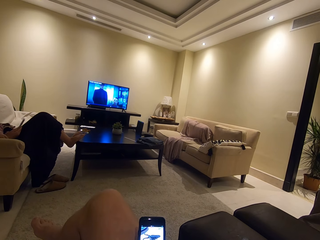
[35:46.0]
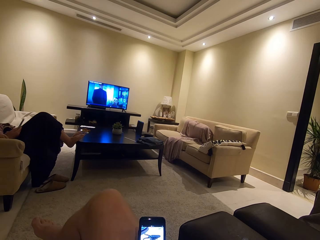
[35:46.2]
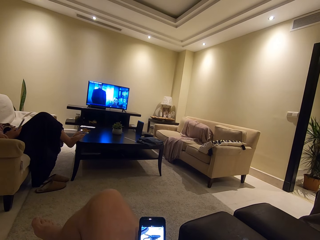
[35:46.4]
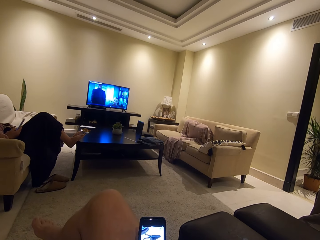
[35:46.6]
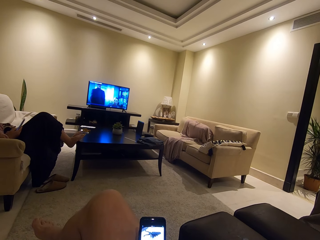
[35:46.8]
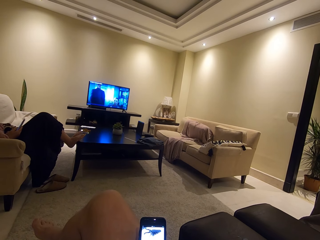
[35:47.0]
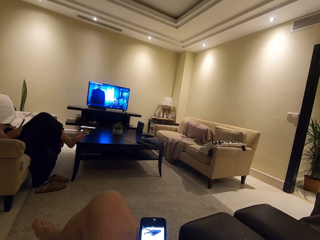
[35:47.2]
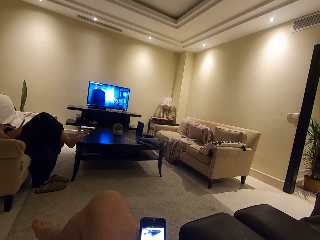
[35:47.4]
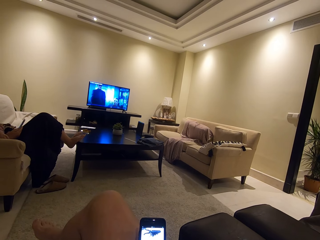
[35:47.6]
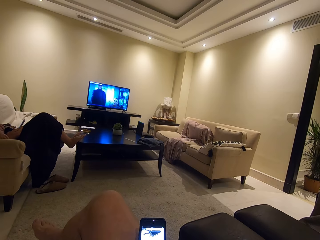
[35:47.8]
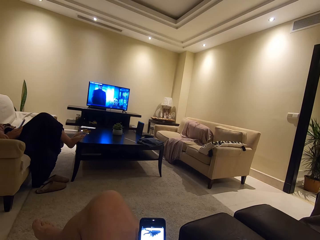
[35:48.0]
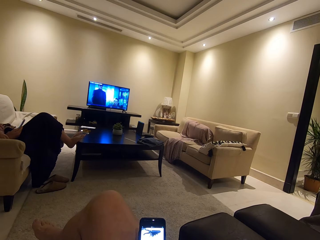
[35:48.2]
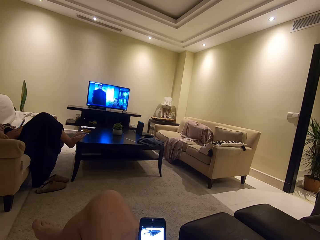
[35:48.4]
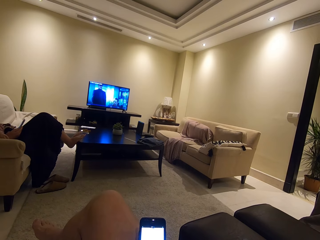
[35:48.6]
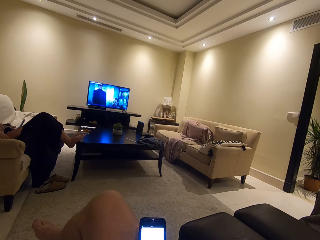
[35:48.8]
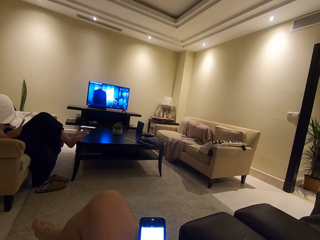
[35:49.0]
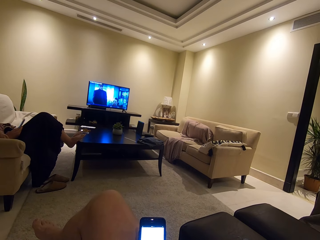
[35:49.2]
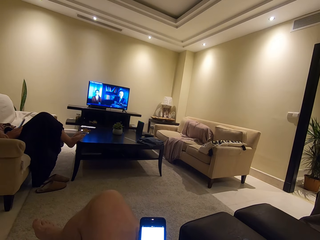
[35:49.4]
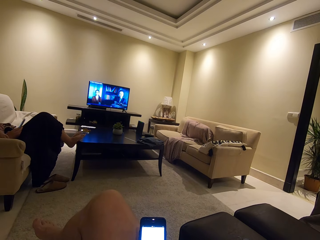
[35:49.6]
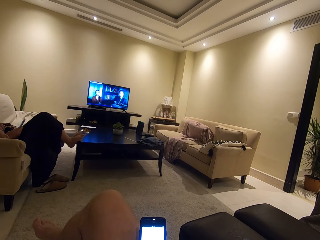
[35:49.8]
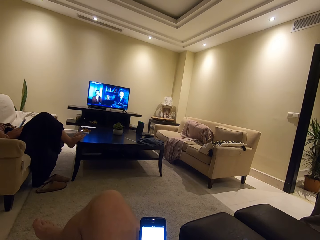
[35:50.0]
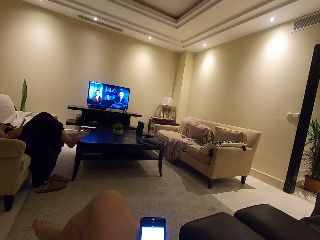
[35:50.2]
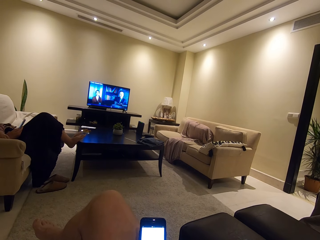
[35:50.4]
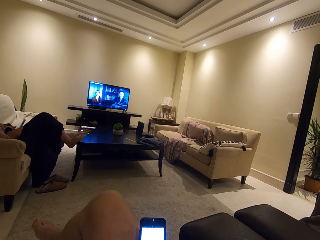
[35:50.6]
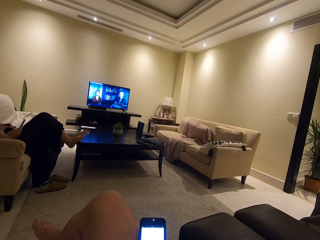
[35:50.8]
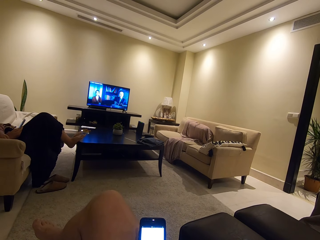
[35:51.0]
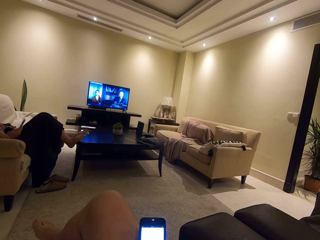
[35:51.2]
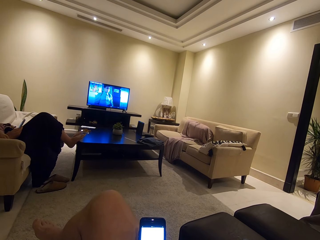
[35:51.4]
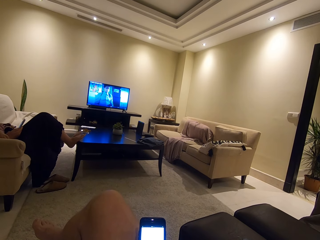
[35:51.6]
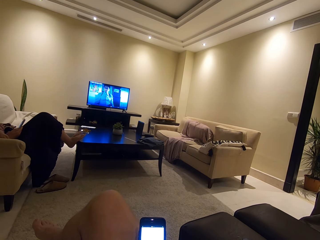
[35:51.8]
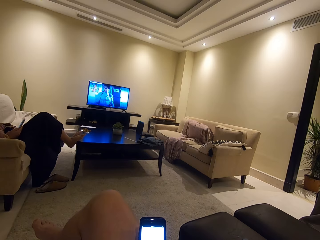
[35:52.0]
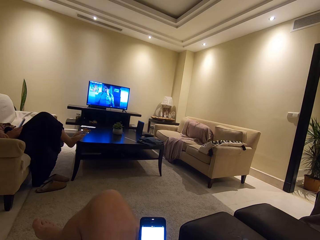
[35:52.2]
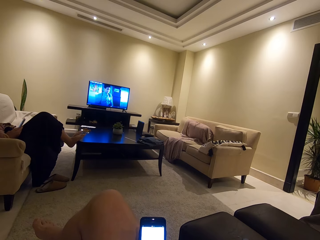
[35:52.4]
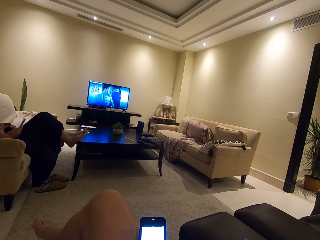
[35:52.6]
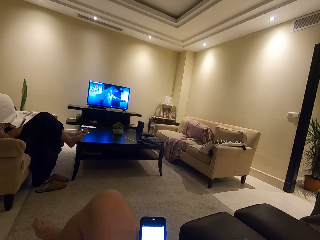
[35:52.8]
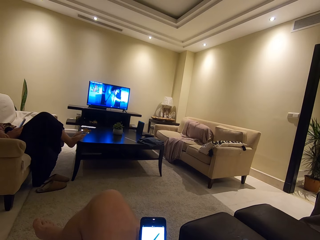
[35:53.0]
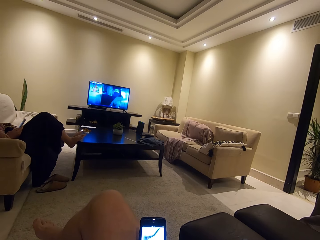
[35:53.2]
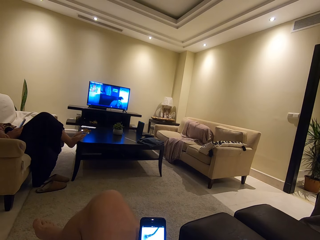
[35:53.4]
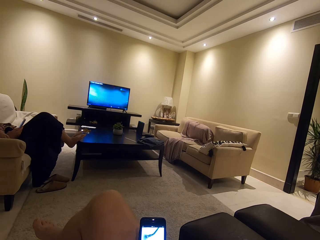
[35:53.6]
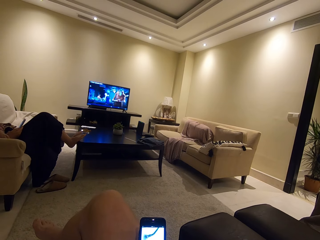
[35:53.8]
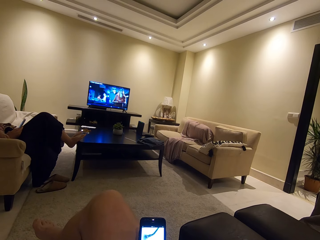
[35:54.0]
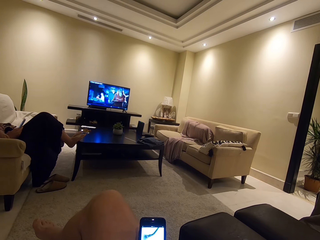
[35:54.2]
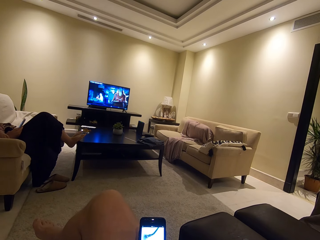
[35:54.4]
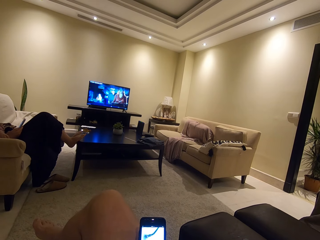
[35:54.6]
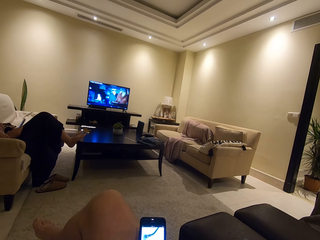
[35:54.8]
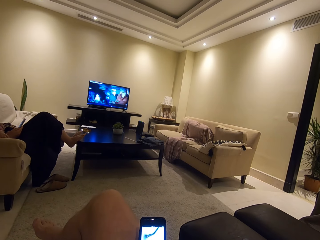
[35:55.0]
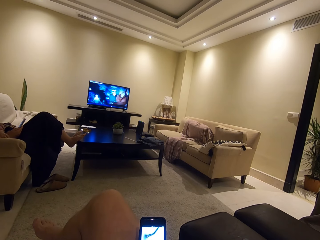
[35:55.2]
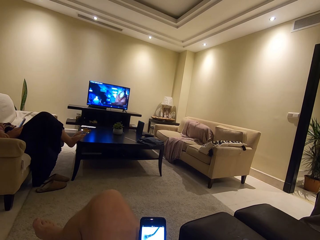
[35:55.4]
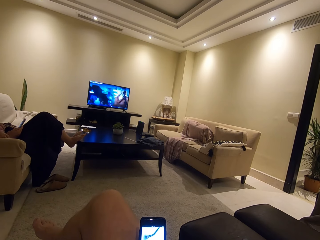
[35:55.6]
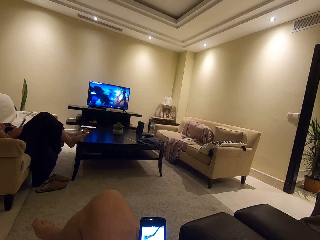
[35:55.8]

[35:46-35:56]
The camera wearer stares at the phone. They operate the phone.

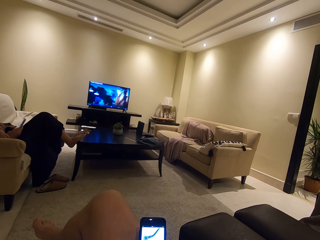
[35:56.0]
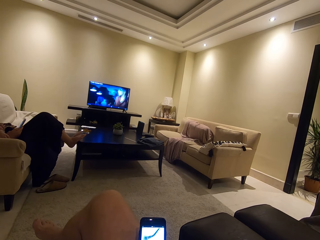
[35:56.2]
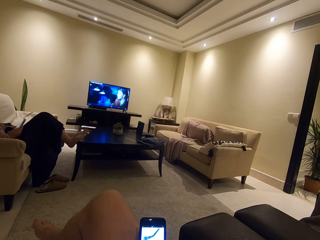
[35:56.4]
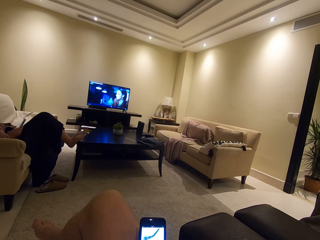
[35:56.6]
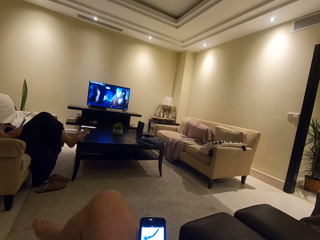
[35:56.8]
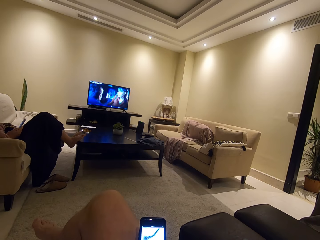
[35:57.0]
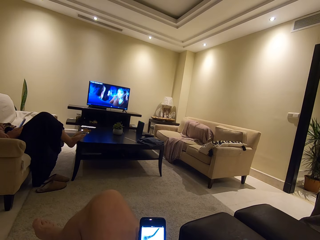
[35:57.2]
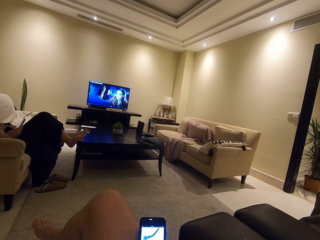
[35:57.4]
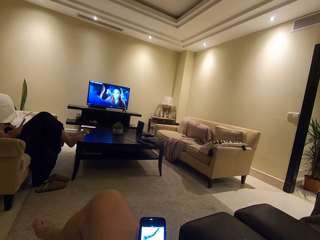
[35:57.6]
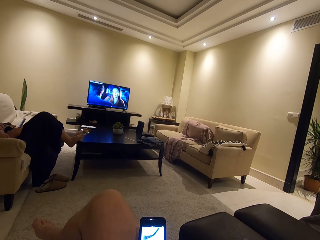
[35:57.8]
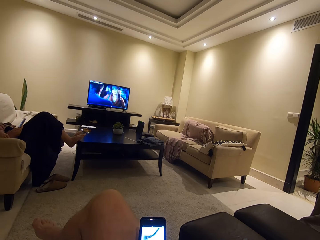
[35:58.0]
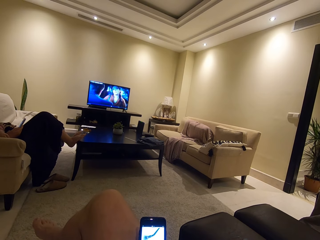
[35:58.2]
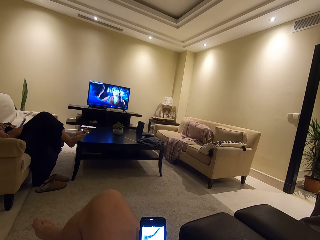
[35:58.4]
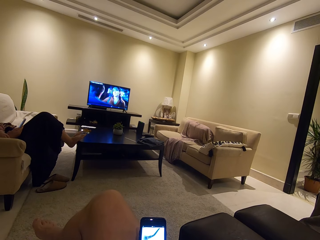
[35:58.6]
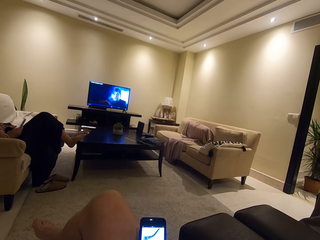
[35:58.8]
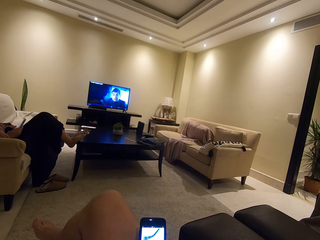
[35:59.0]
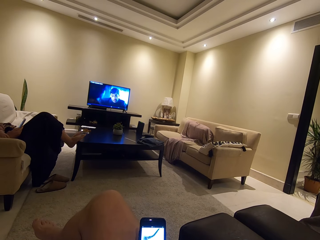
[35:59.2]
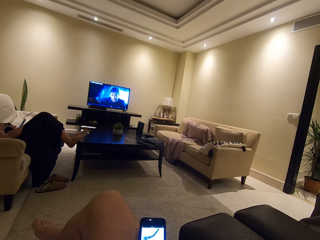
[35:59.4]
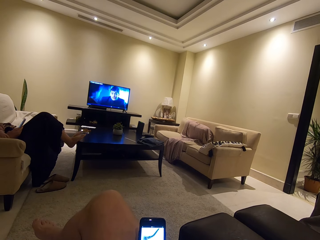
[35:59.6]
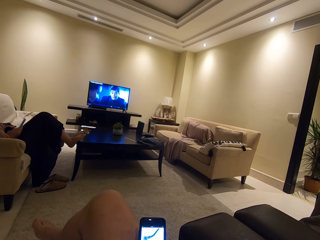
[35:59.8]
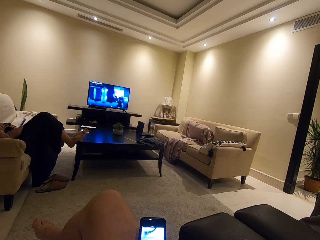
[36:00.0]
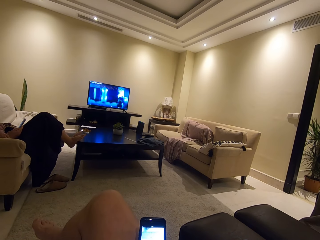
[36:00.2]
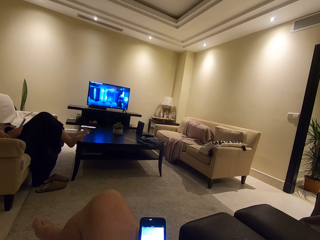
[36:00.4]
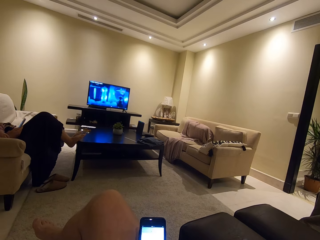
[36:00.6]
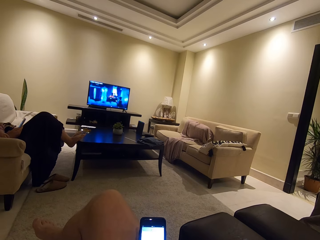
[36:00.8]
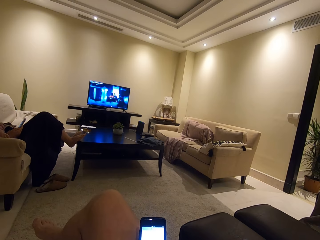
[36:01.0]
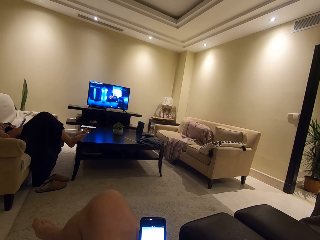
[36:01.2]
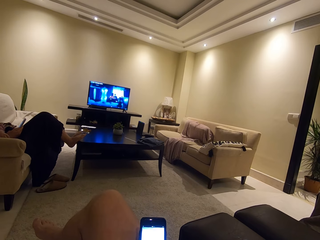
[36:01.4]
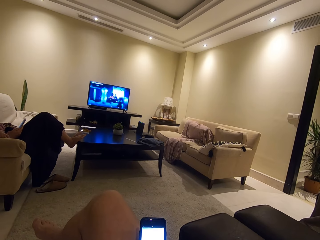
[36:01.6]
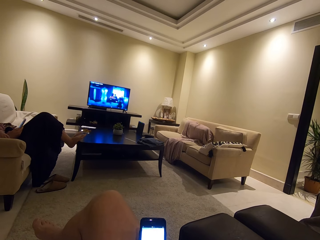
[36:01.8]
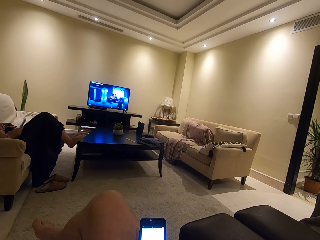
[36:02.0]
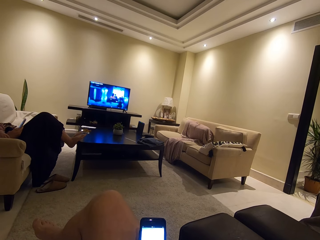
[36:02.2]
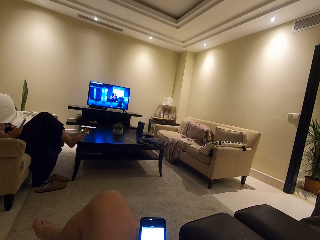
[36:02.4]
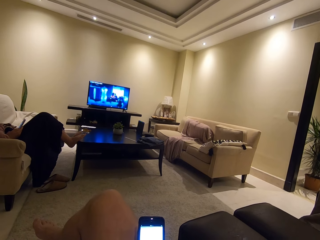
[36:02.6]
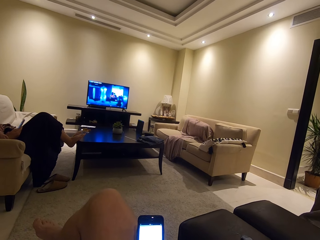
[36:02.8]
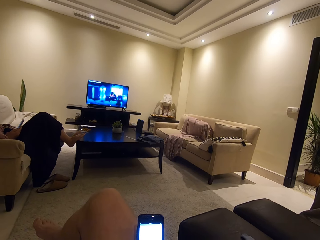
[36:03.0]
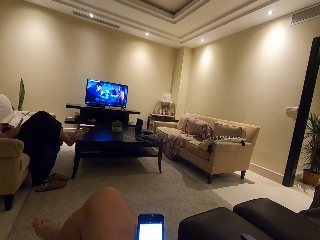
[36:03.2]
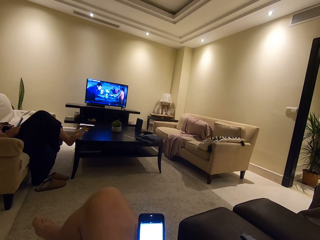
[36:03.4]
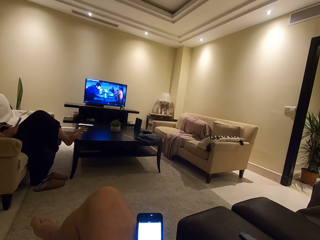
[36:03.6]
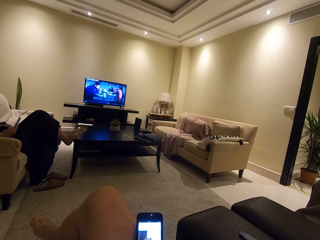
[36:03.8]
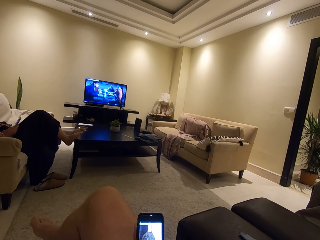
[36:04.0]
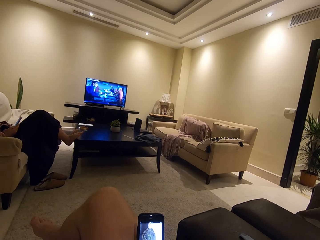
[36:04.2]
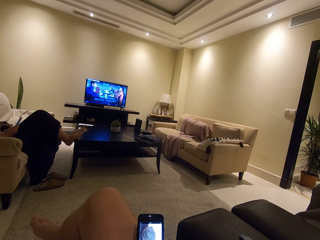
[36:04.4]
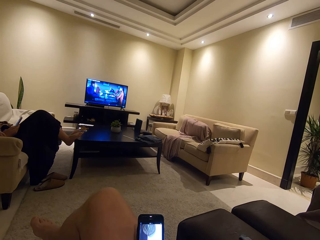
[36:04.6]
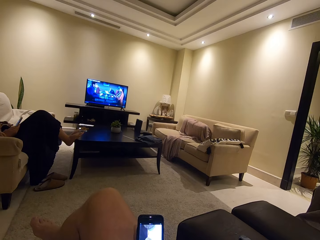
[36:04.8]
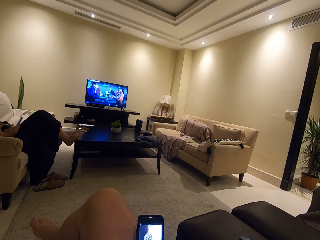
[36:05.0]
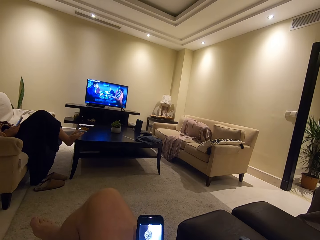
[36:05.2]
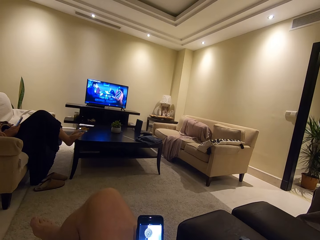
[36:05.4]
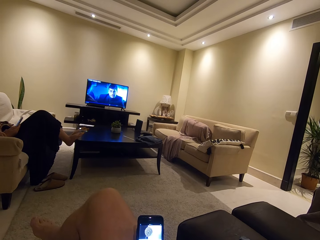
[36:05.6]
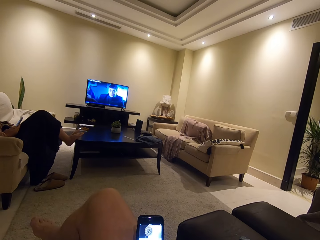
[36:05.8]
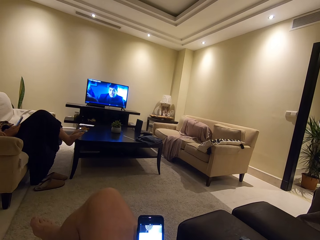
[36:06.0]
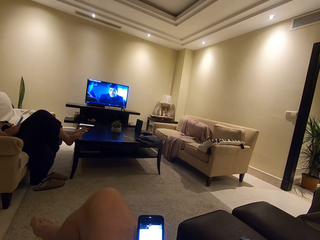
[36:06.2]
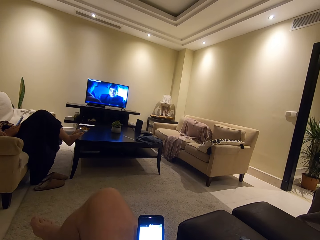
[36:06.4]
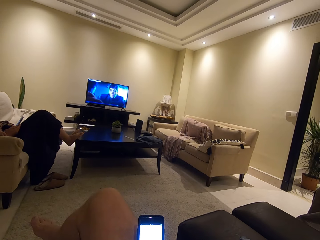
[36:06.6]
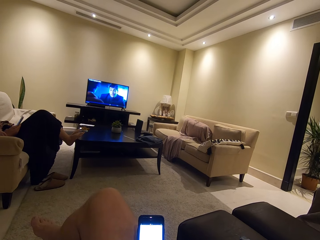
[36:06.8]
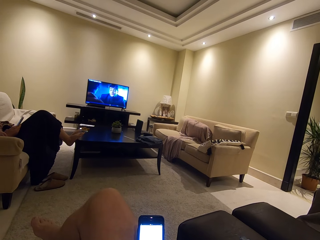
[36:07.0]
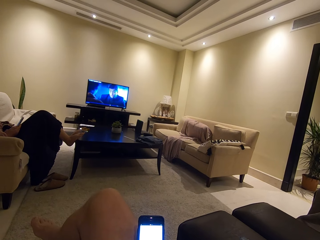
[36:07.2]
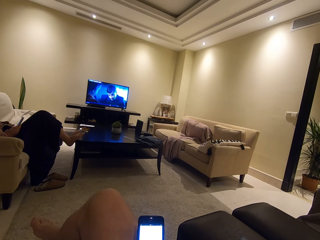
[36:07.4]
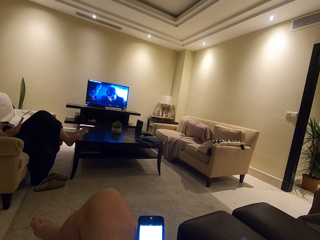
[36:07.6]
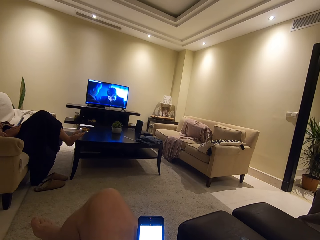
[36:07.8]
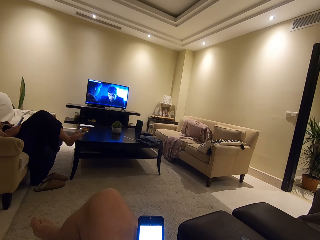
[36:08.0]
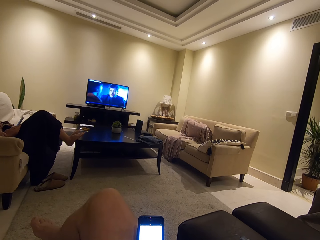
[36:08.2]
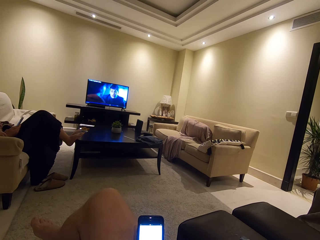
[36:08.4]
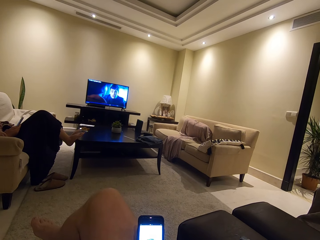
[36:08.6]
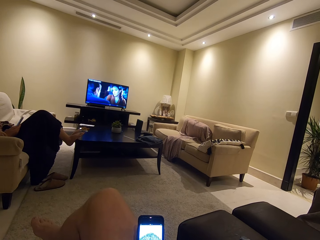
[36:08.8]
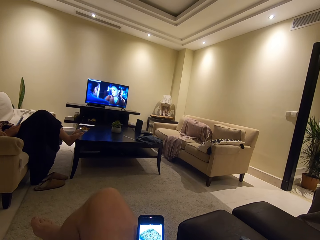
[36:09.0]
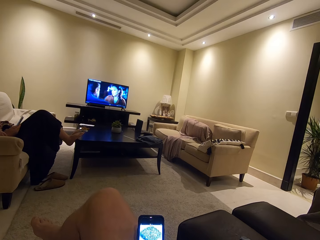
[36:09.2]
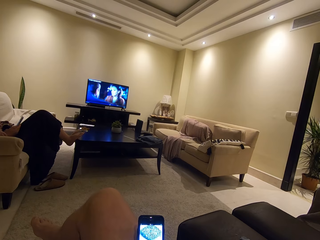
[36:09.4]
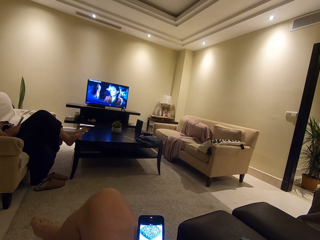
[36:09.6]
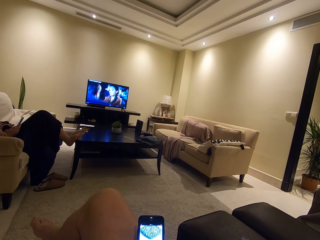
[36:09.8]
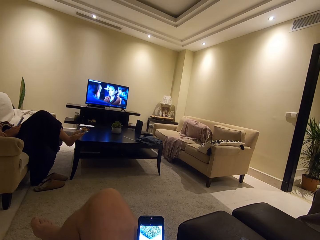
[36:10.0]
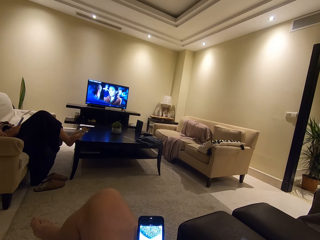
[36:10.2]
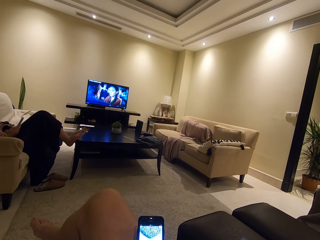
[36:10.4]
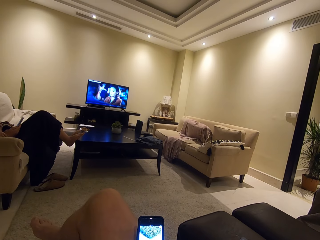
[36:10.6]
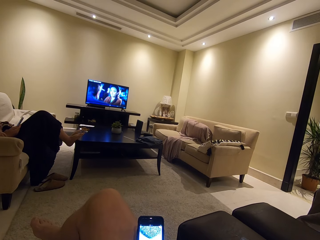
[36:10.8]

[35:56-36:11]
The camera wearer stares at the phone. They operate the phone.
